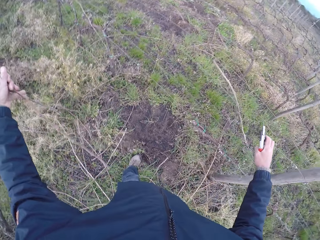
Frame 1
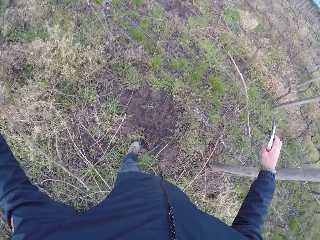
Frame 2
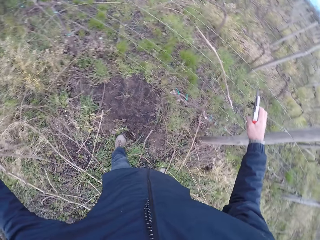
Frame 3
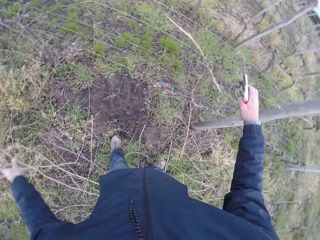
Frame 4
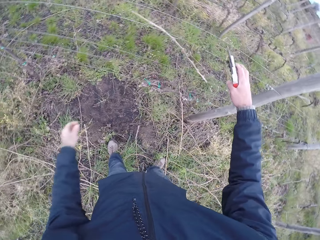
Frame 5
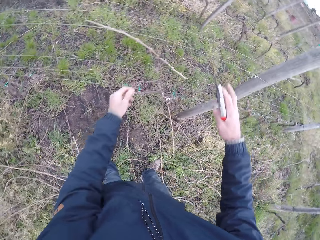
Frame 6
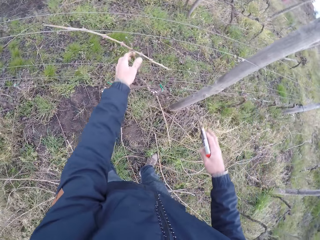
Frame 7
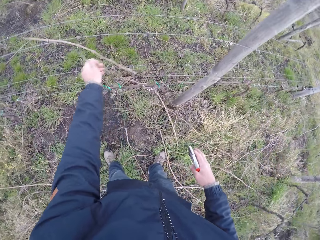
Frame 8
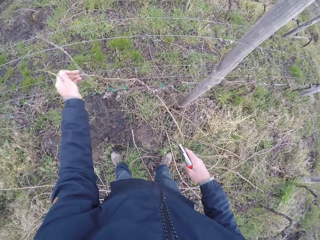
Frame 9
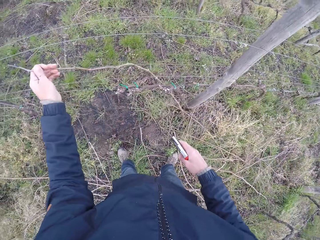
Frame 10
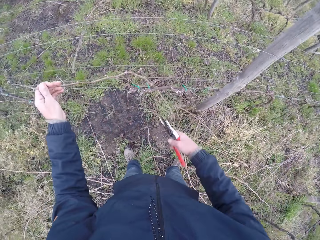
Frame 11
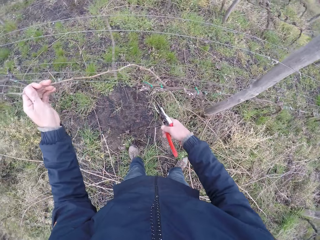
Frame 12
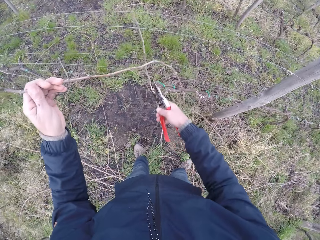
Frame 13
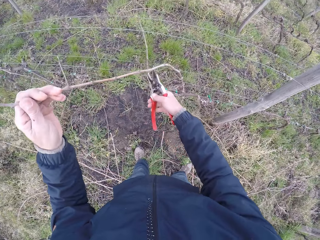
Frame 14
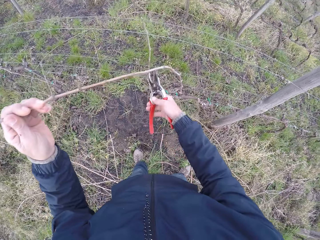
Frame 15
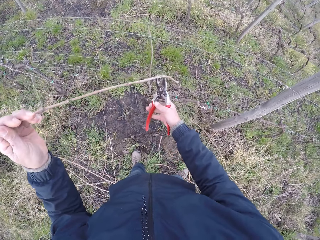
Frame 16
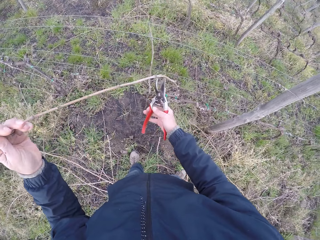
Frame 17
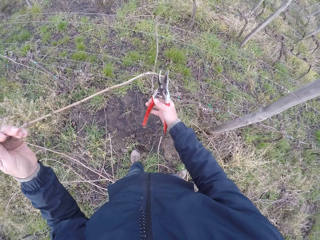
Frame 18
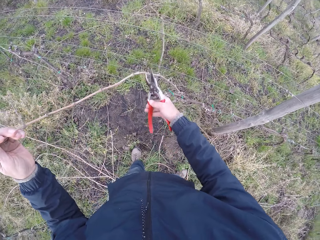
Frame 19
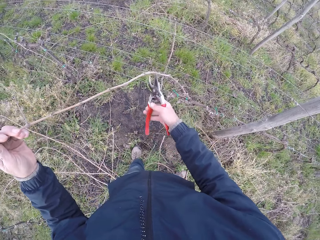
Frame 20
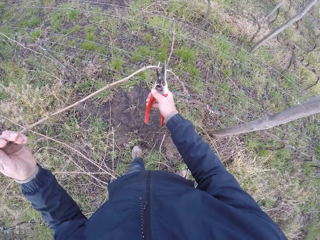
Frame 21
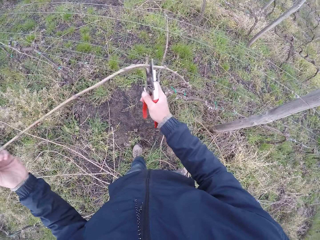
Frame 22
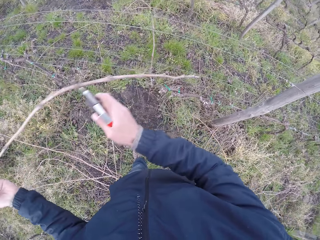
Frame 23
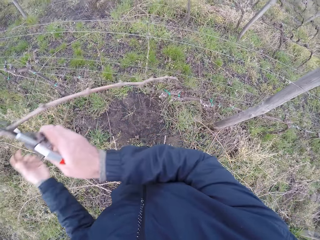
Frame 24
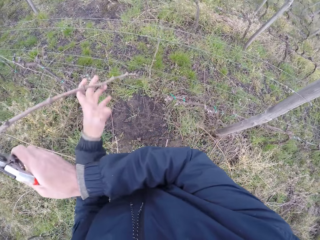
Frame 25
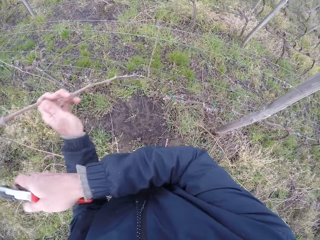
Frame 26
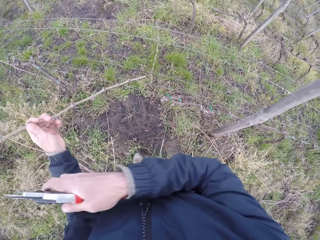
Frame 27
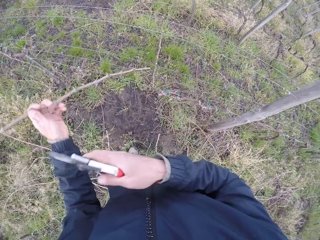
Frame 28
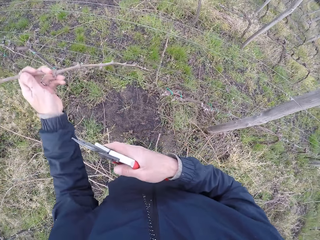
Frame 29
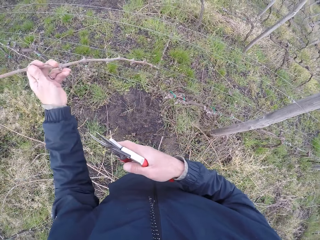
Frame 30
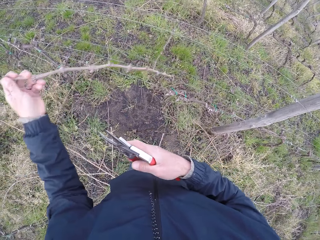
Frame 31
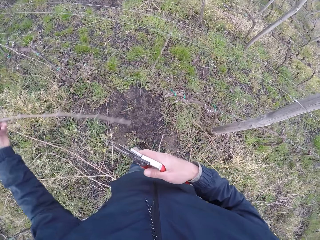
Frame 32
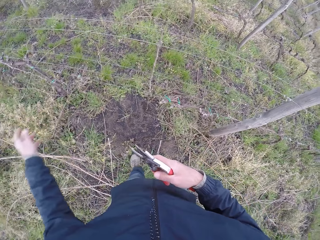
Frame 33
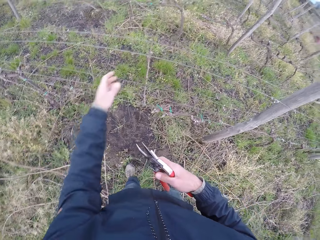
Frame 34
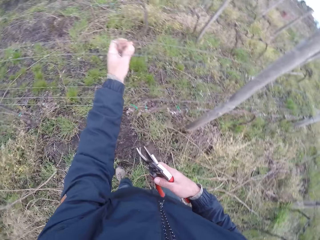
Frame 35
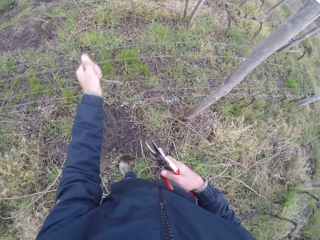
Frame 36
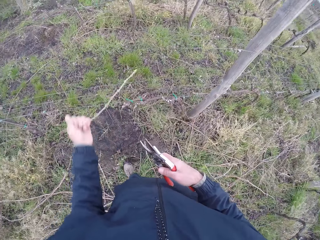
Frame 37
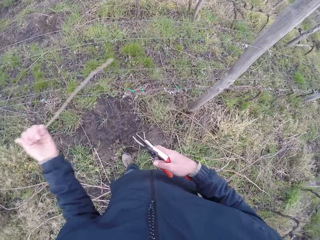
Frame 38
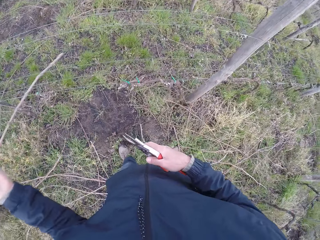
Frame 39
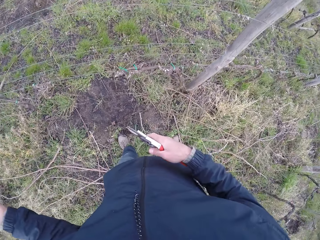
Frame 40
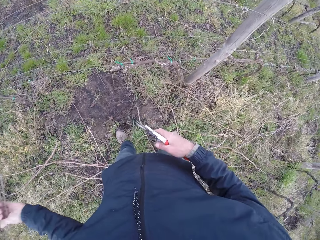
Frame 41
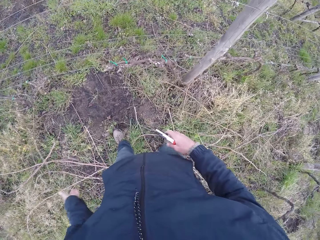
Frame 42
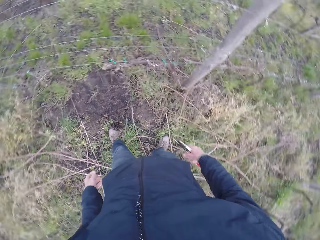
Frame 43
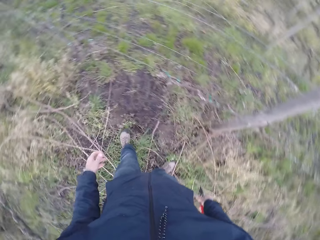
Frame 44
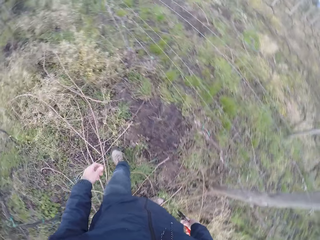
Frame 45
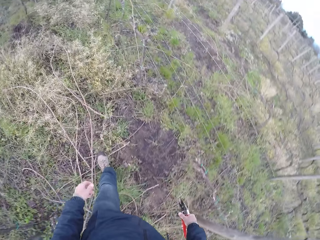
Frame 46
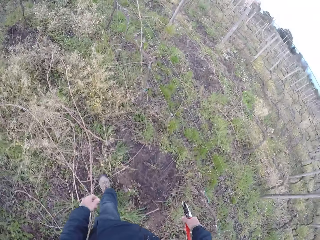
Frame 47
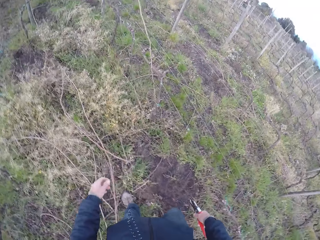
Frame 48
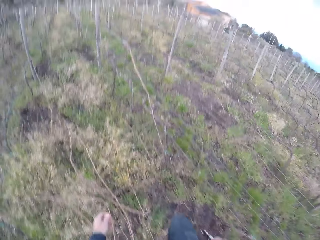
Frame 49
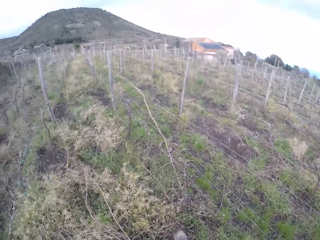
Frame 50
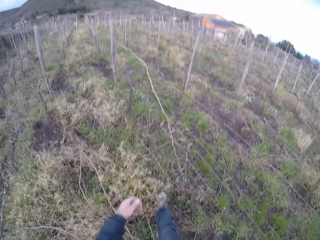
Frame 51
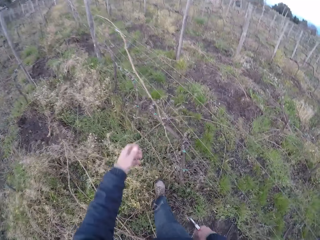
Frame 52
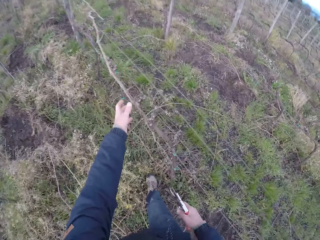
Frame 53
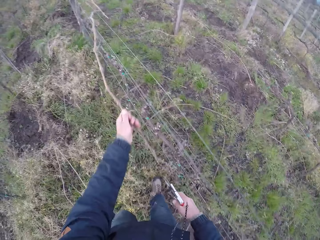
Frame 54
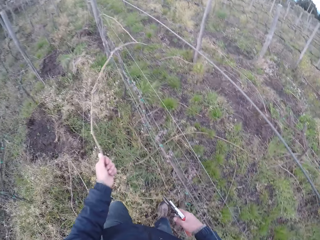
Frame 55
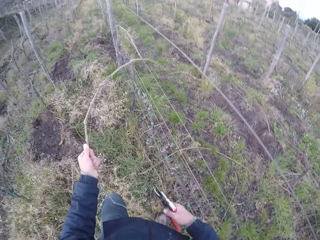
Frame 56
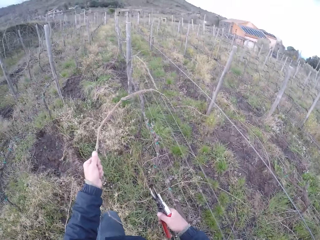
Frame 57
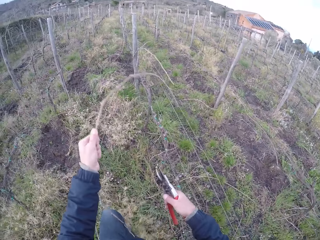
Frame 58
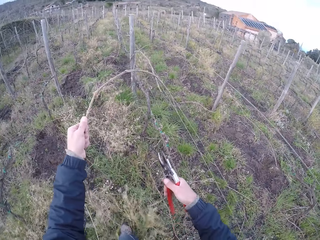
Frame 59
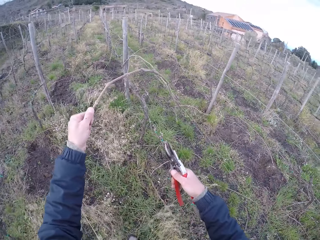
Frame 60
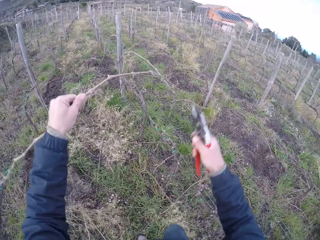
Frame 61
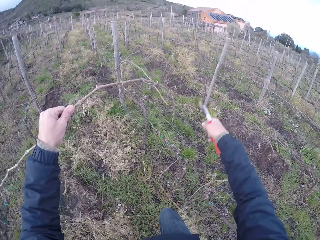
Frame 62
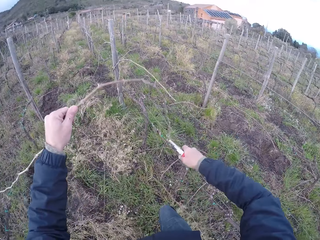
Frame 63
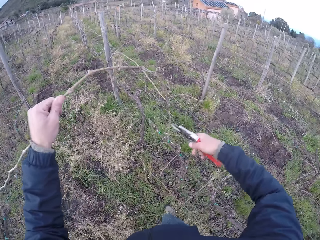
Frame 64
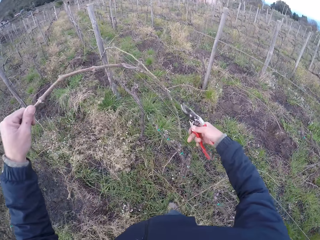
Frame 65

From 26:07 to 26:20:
The camera wearer drops the twigs from his left hand on the ground. He removes a twig from the barbed fence with his left hand. He drops the twig from his left hand on the ground. He removes a twig from the barbed fence with his left hand. He drops the twig from his left hand on the ground. He walks around. He pulls the stick from the fence.

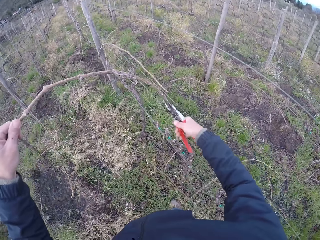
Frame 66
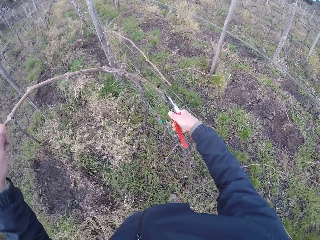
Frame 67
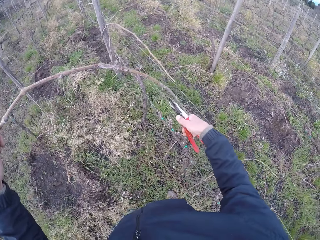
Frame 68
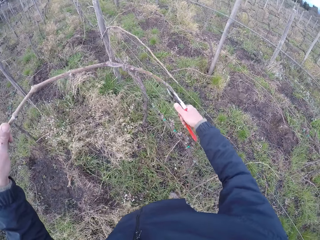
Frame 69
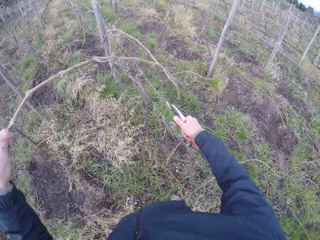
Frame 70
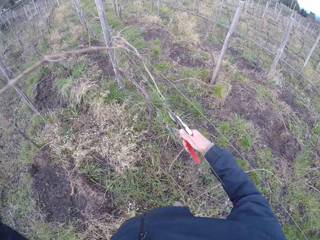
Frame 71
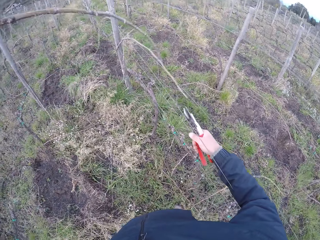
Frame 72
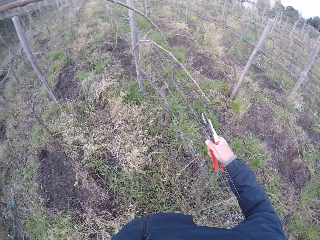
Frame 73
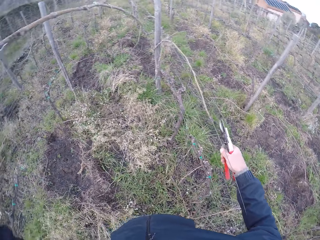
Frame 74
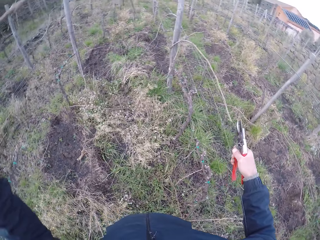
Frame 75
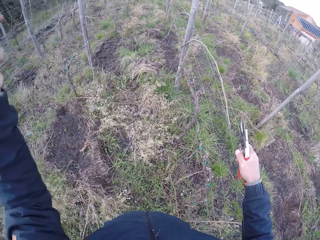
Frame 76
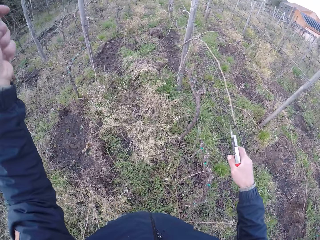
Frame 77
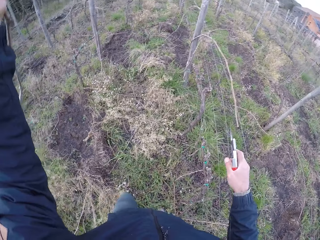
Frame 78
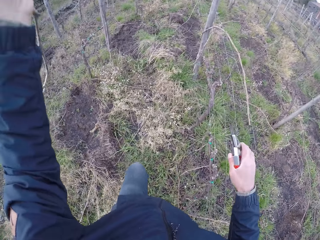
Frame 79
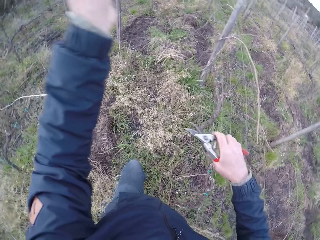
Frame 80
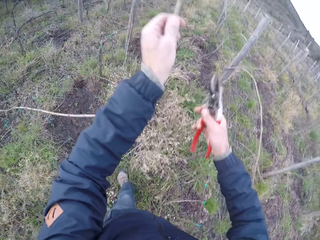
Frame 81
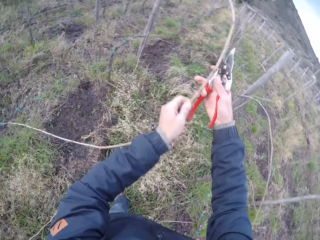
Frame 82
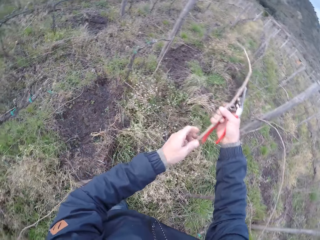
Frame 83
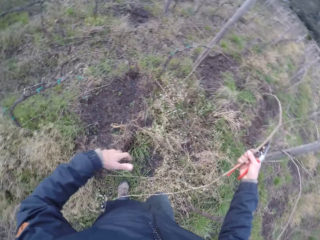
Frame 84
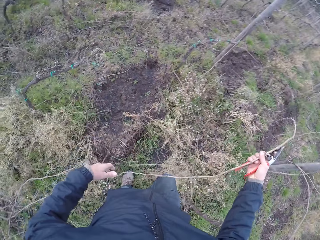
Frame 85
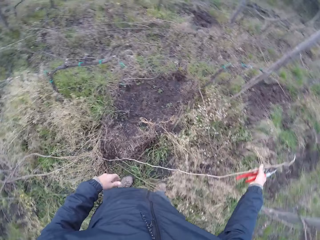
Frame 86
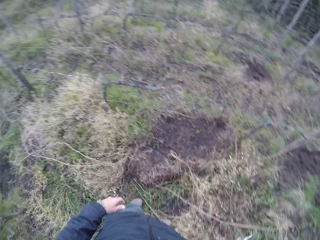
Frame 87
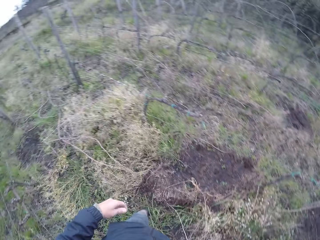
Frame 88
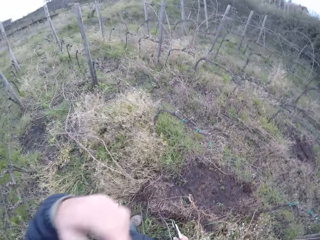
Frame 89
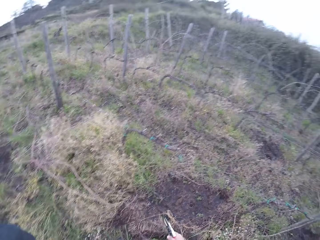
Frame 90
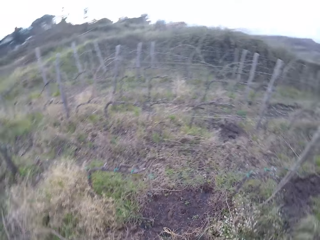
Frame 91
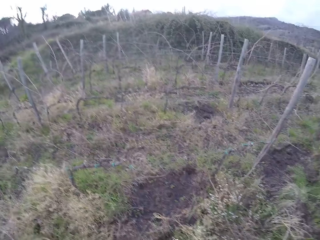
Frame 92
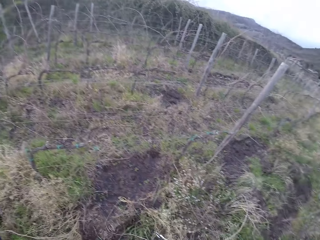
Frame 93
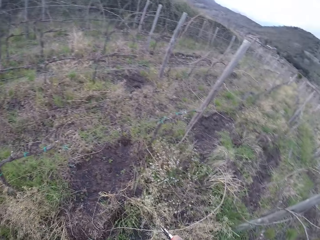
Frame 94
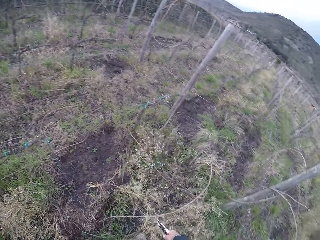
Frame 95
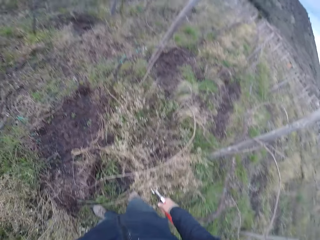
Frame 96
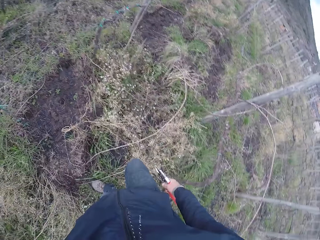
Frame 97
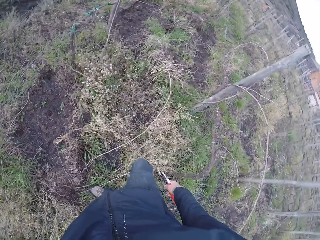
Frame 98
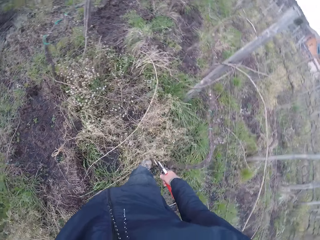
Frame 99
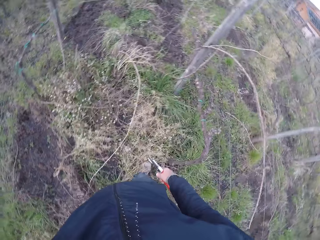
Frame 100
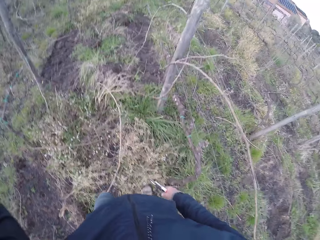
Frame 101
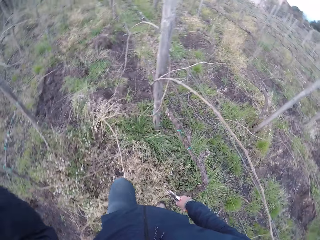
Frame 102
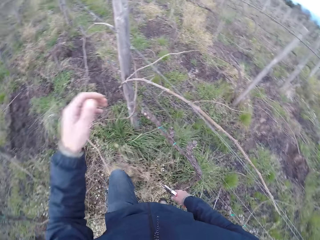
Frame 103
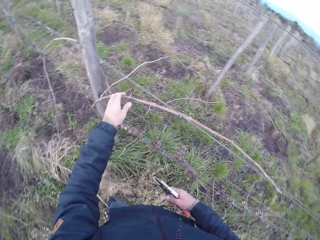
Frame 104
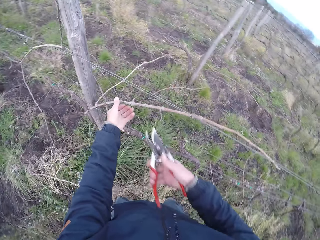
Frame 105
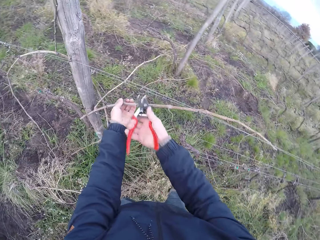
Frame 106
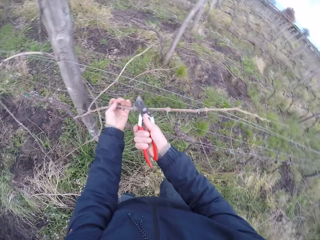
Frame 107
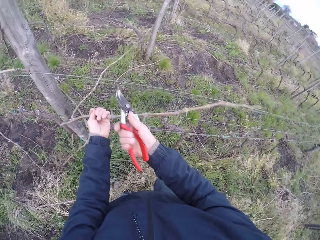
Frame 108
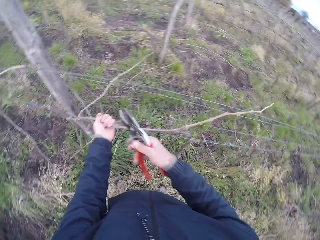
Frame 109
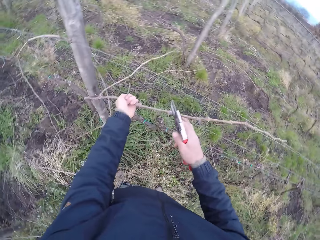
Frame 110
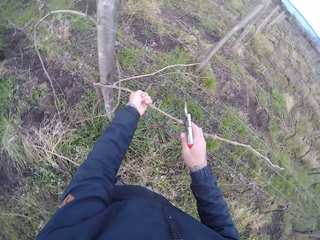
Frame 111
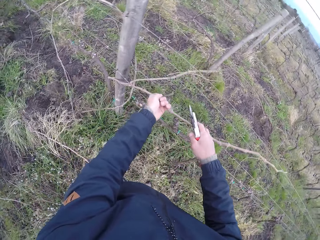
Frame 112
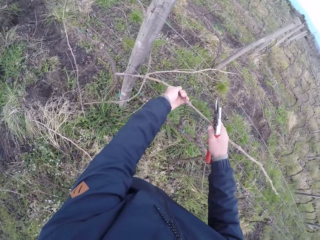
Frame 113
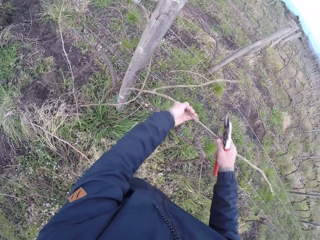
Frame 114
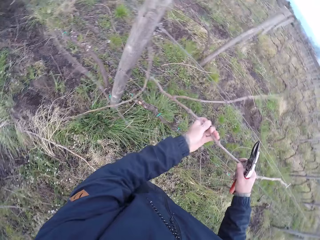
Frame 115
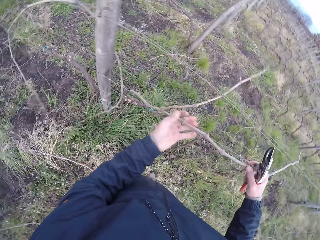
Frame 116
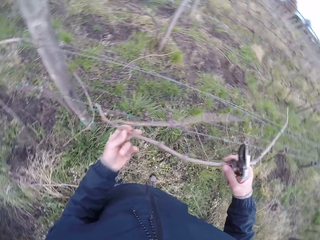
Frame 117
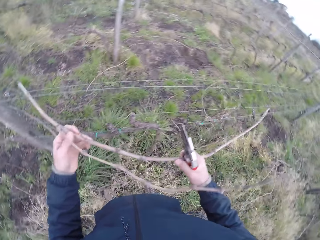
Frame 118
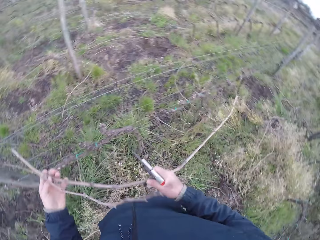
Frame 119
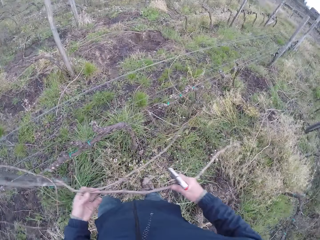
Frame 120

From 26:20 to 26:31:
The camera wearer cuts a twig with the pair of pliers or pruning shear in his right hand. He drops the twig from his right hand on the ground. He removes a twig from the barbed fence with both hands.
